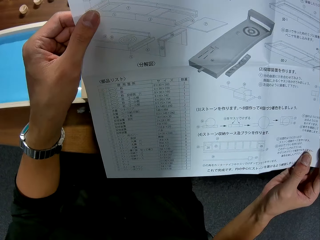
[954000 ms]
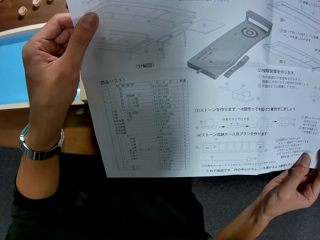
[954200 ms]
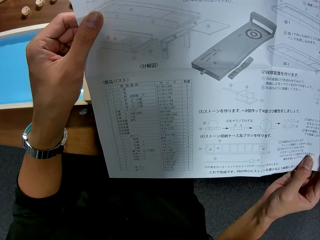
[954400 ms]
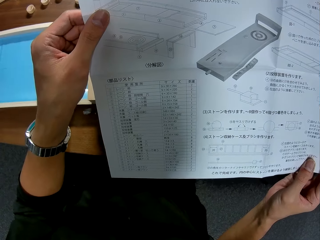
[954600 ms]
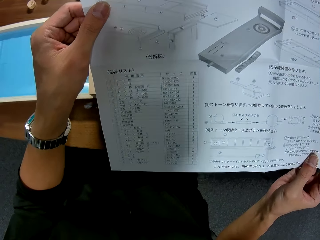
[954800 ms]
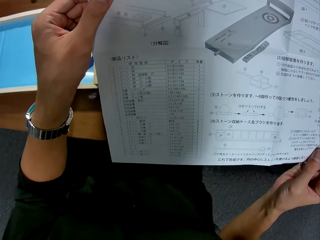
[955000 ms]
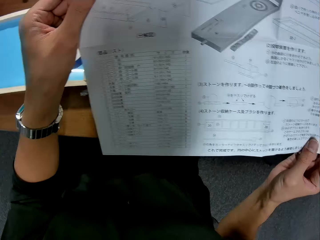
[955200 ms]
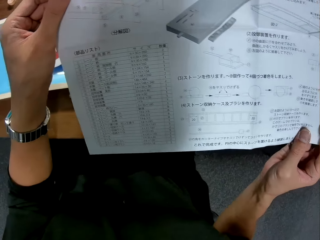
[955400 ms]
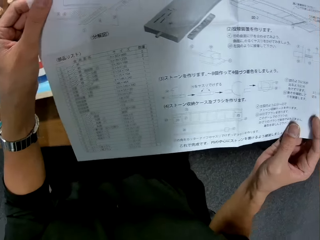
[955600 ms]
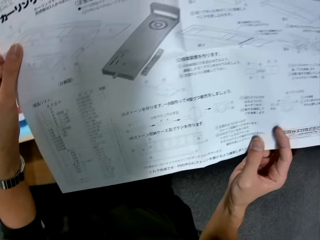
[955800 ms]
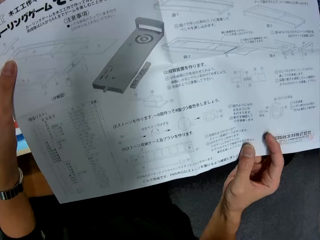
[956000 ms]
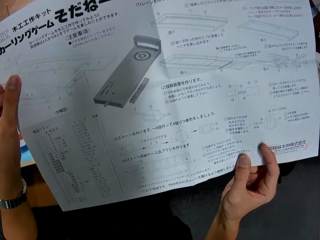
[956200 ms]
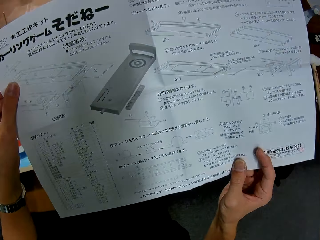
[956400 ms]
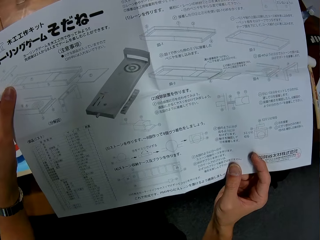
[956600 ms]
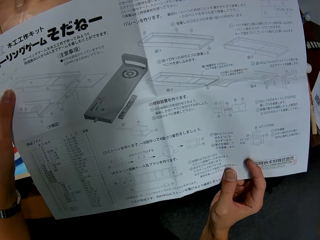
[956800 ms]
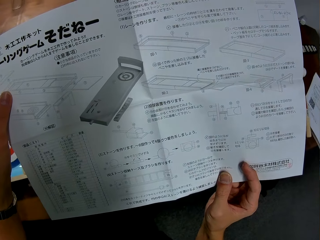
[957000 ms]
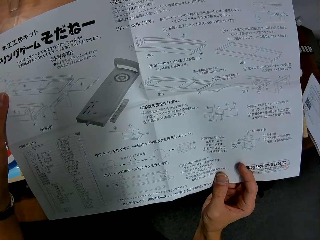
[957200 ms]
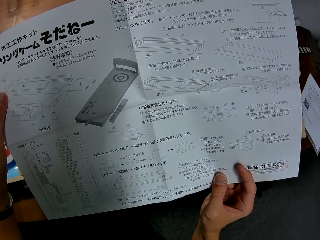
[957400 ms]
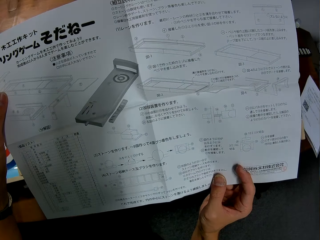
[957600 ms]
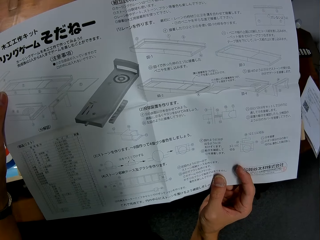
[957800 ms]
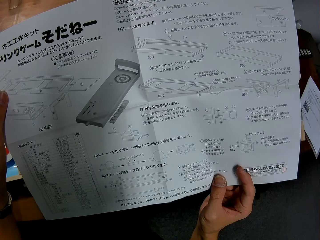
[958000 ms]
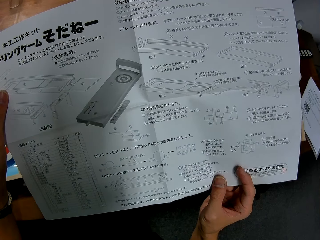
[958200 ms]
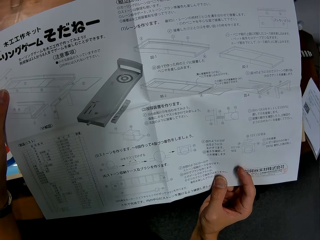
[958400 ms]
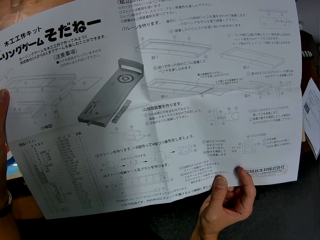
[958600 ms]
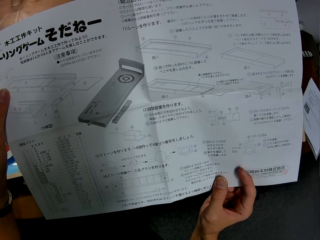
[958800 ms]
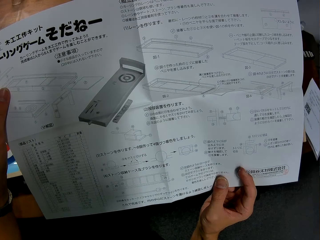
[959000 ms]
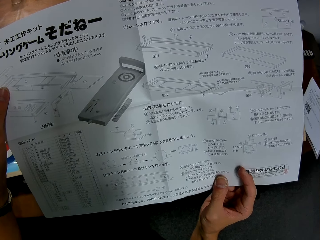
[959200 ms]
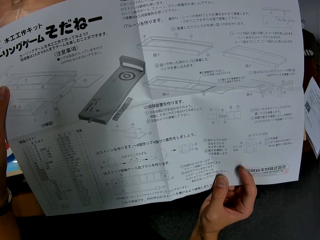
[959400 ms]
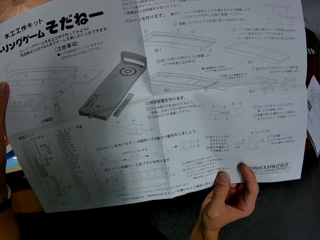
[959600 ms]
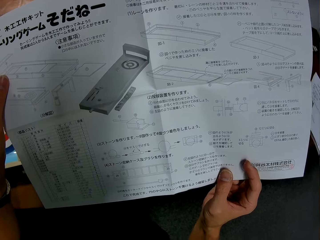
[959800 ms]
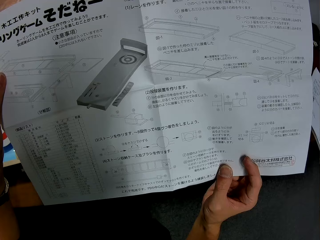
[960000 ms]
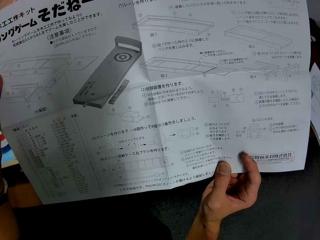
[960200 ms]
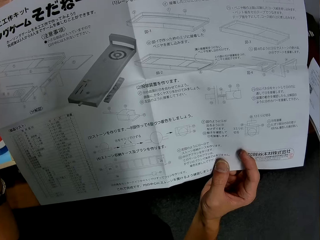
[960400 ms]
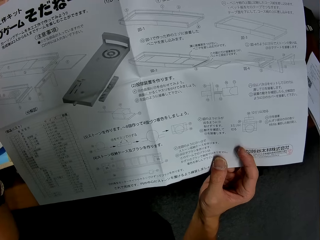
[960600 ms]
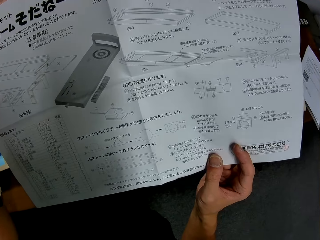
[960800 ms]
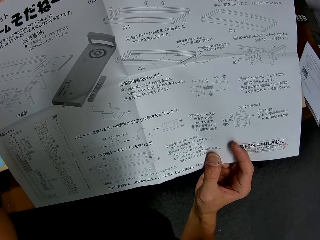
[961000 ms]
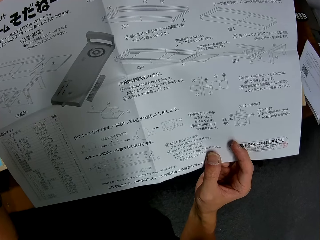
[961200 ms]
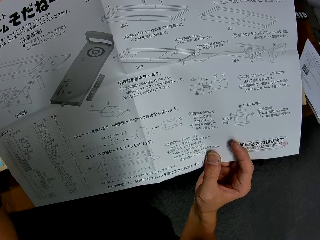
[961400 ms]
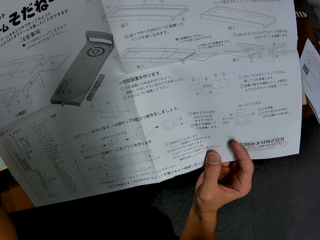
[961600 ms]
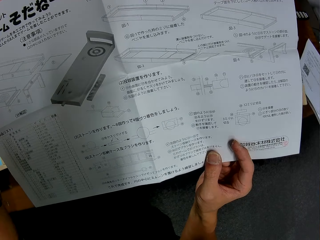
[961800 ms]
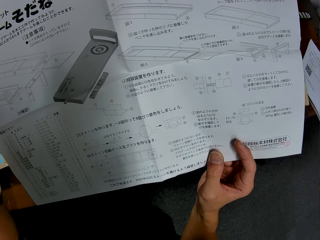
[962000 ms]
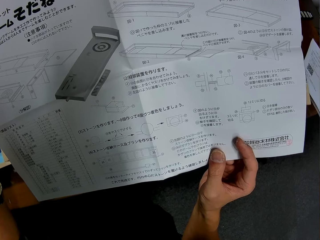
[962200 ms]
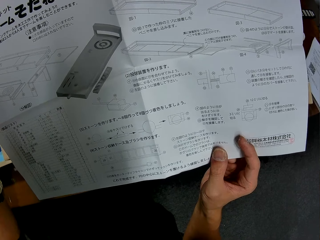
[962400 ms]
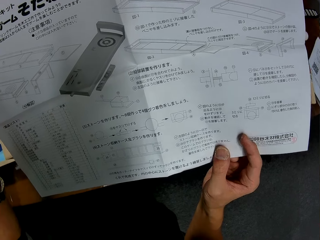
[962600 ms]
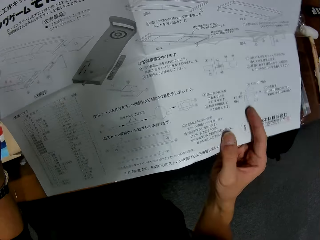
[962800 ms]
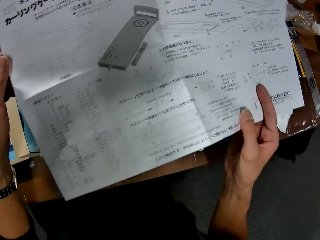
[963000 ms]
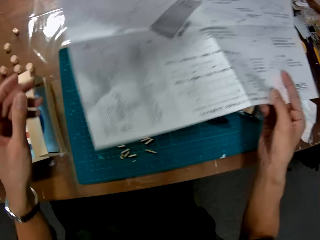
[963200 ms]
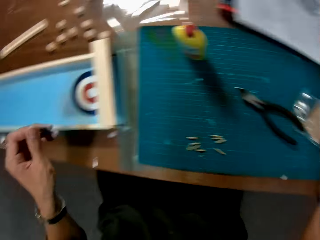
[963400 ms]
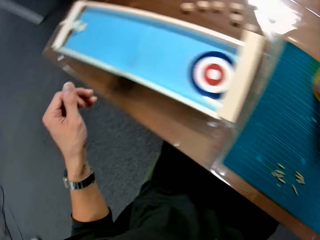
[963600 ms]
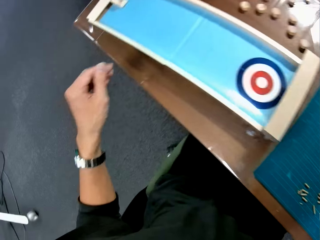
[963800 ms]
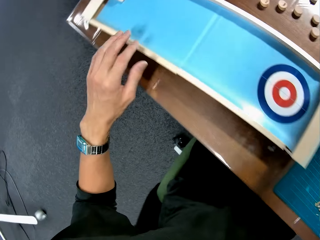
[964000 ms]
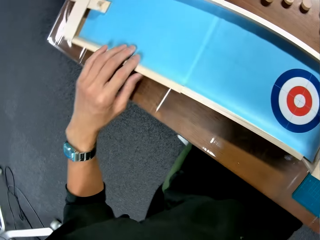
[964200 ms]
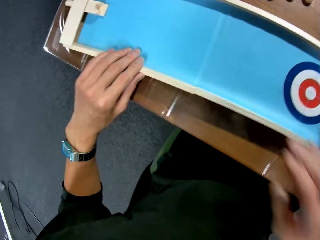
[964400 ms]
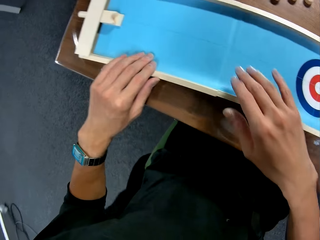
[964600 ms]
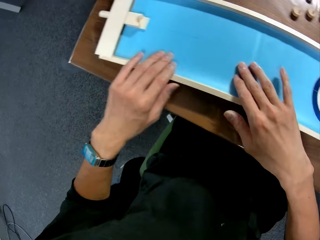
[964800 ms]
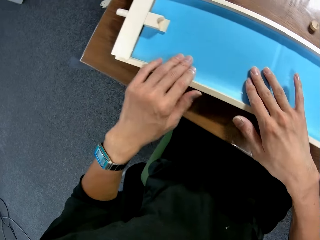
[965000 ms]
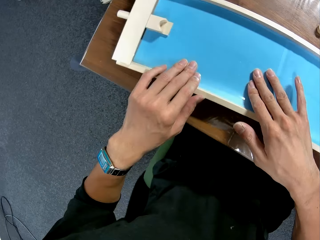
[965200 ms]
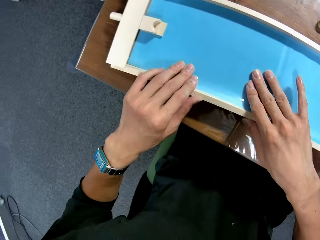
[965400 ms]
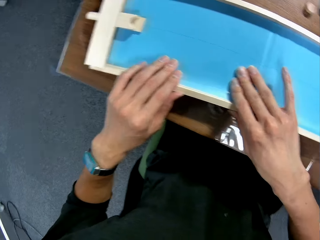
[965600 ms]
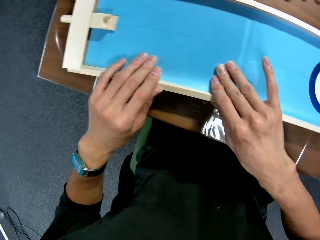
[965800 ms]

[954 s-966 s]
The camera wearer drops the blue print. They adjust the transparent plastic sheet.

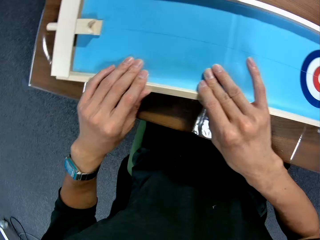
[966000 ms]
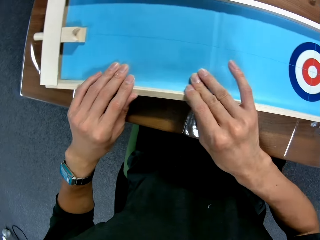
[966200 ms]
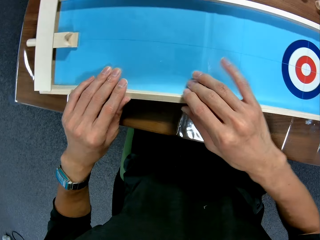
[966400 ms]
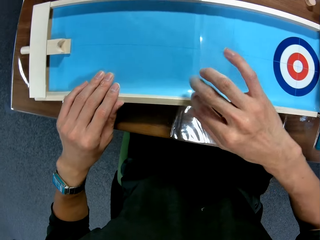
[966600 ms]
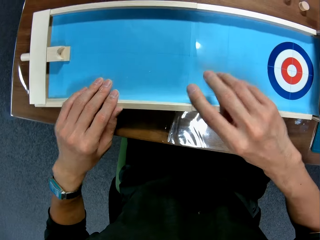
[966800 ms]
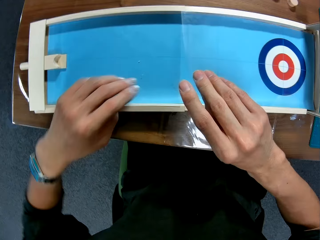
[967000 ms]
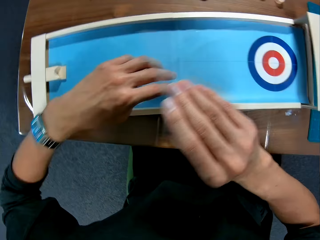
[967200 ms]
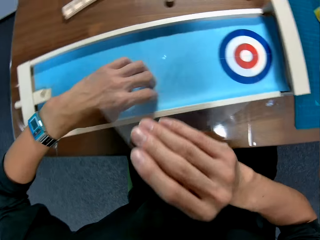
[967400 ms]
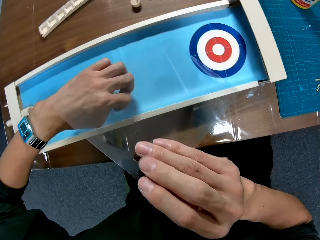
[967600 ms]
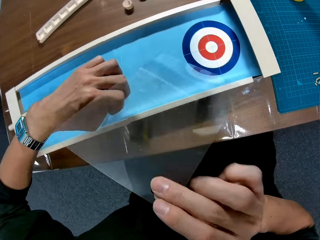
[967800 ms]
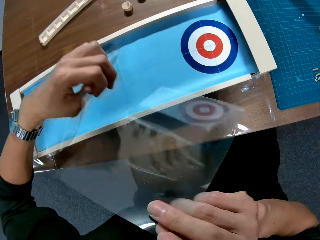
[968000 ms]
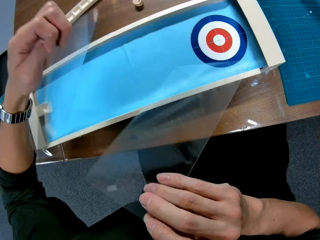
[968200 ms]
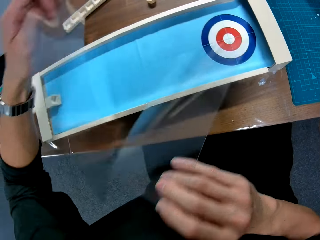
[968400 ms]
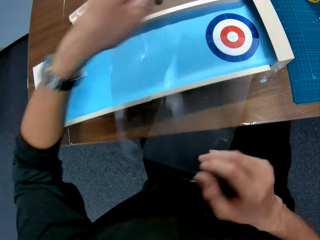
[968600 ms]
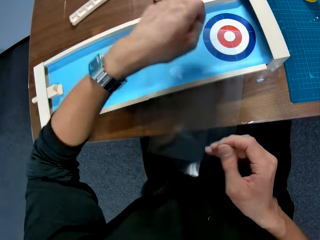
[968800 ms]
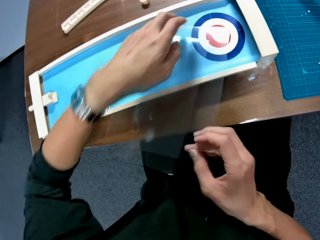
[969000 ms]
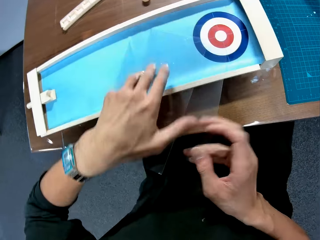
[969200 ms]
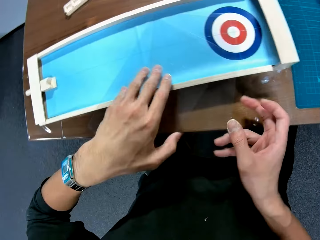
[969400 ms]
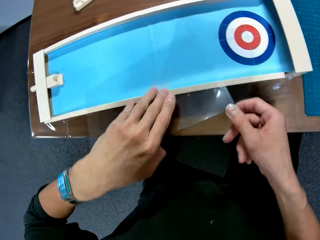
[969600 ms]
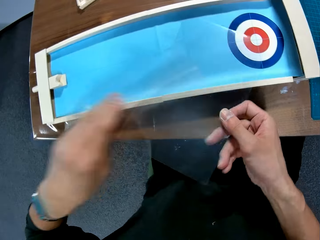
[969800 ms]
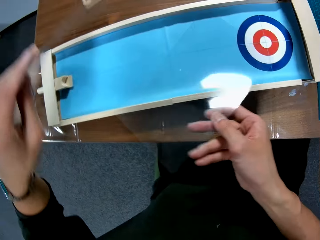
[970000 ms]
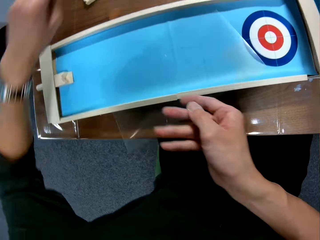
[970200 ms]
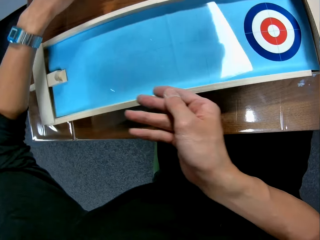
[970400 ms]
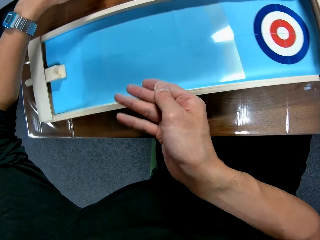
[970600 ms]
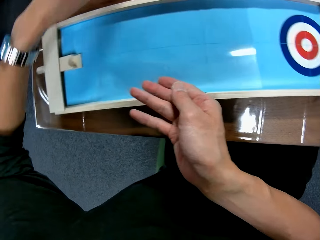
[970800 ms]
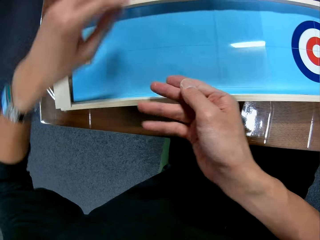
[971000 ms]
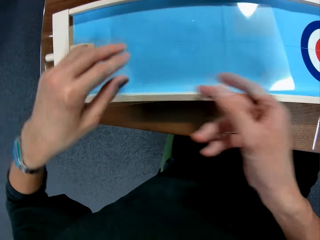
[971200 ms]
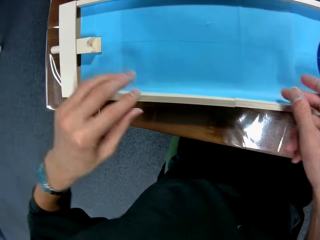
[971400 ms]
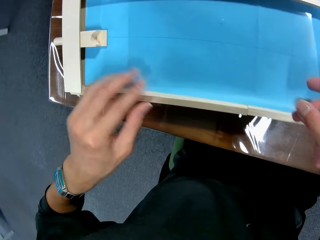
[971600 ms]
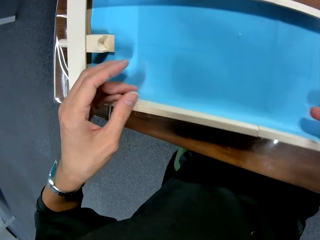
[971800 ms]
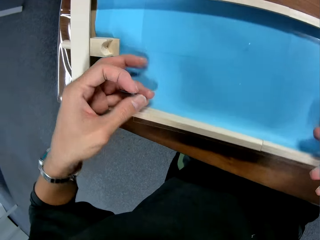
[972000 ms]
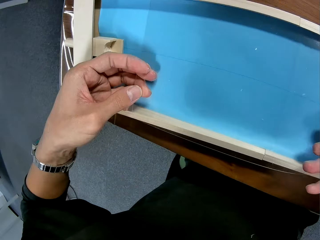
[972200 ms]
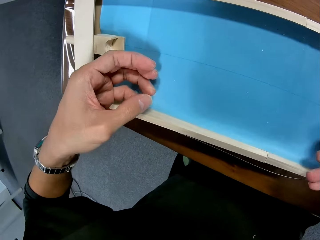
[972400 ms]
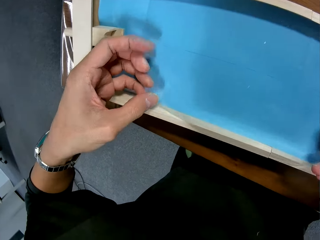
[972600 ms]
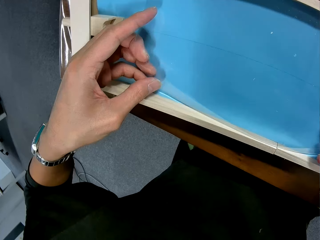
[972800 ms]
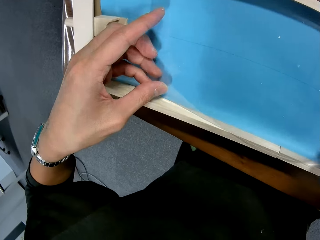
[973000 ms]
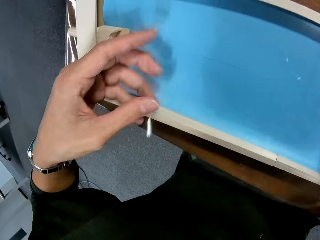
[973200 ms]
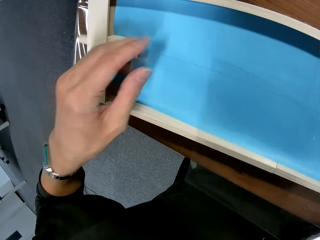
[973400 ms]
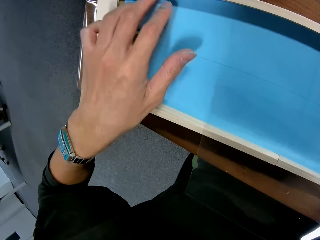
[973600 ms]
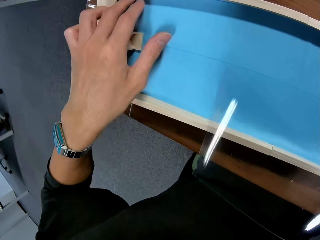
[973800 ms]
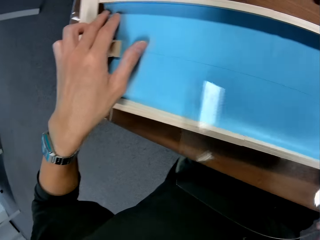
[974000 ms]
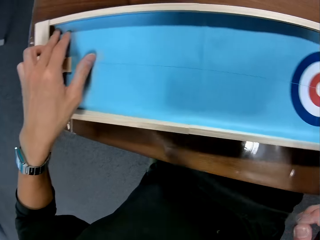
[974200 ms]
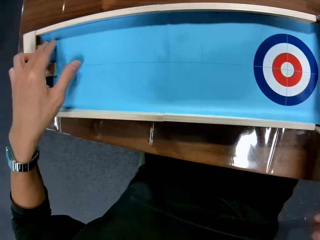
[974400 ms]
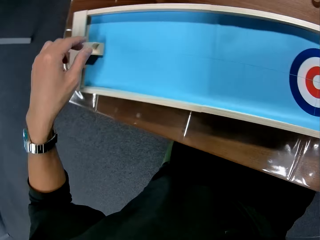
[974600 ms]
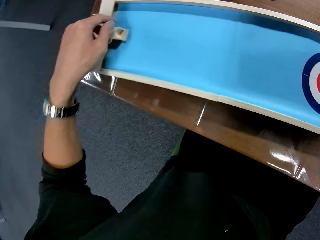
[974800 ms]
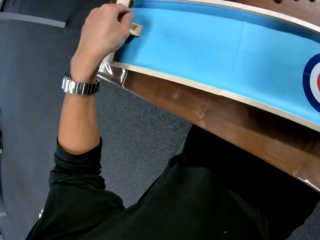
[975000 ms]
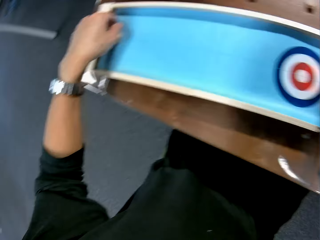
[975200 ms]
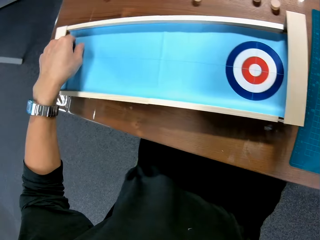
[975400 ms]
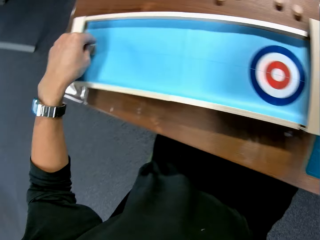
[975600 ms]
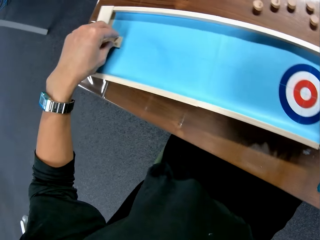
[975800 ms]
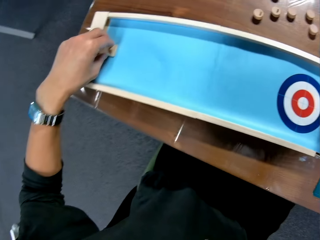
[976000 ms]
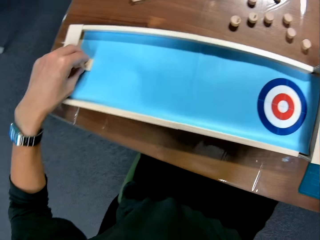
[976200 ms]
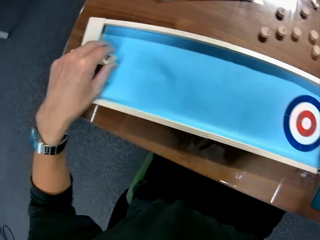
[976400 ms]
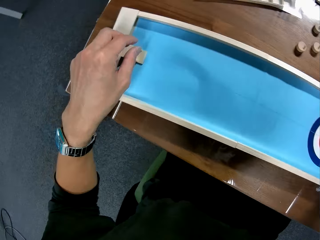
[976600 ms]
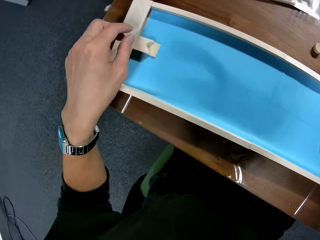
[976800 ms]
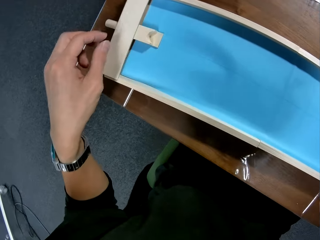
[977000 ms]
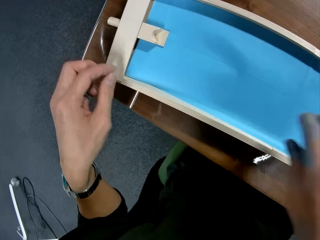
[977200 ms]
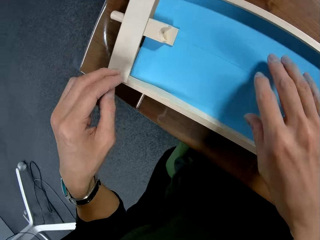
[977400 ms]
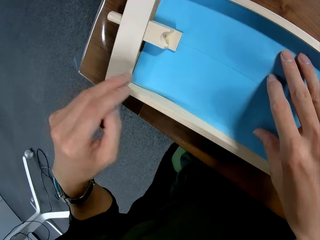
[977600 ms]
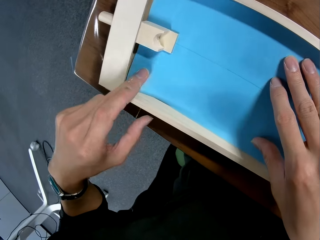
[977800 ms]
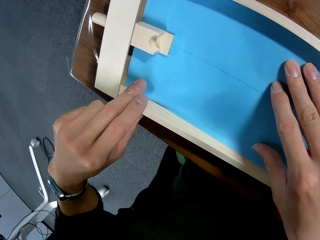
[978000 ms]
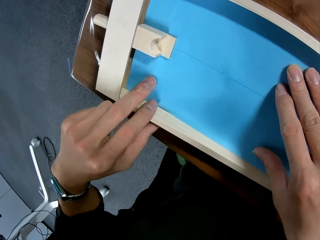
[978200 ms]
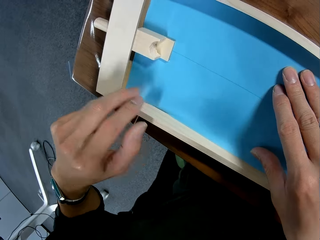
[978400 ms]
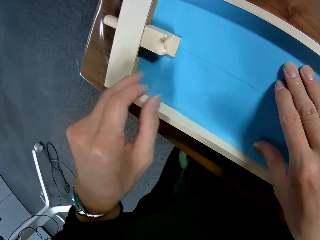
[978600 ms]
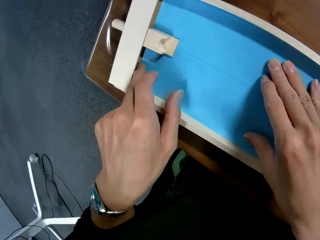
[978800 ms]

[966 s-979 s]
The camera wearer removes the transparent plastic sheet. They remove the other transparent plastic sheet. They drop the transparent plastic sheet. They attach a transparent plastic sheet to the assembled pieces. They fix the manila on the art work.
